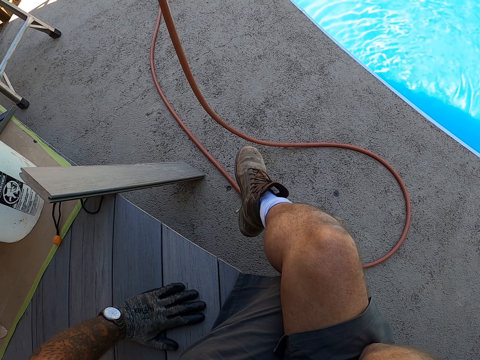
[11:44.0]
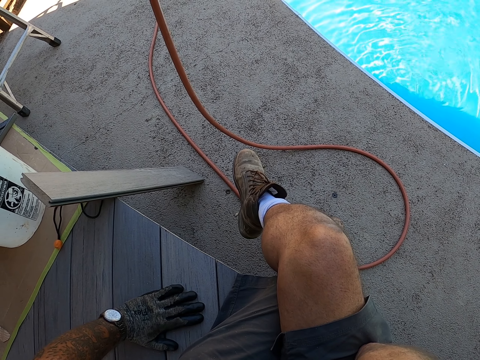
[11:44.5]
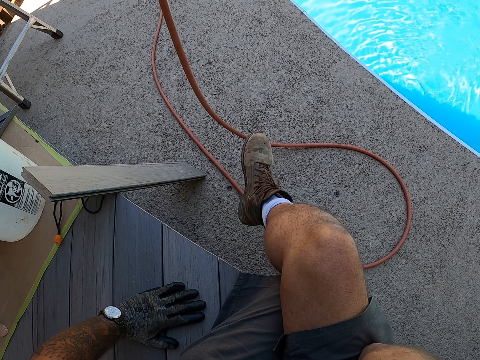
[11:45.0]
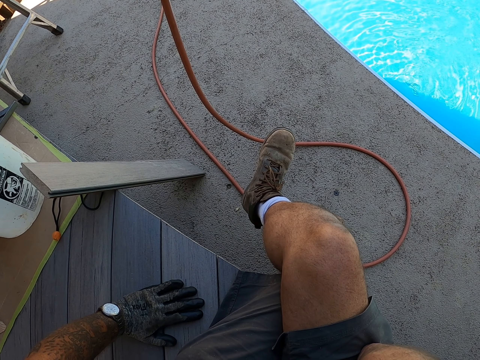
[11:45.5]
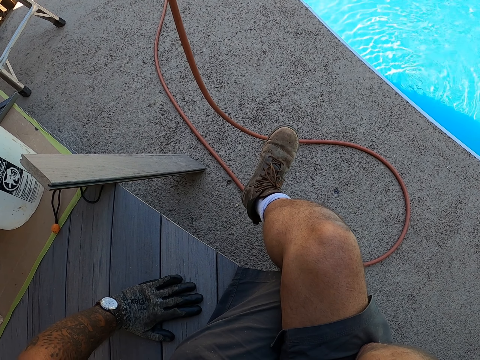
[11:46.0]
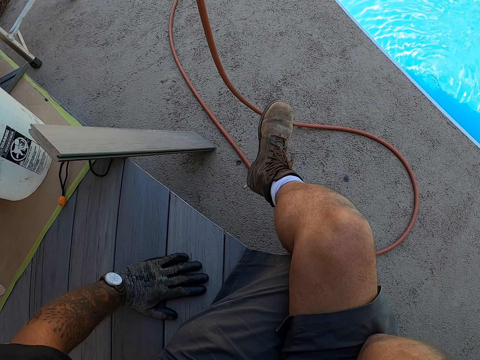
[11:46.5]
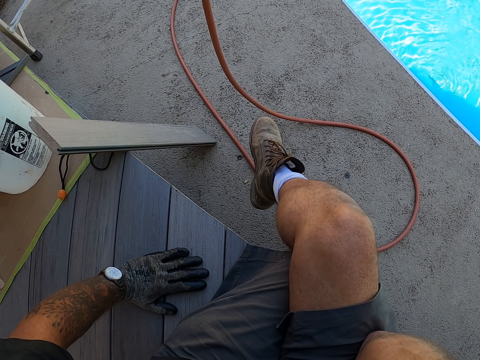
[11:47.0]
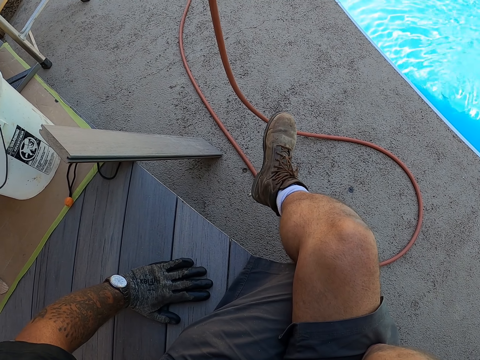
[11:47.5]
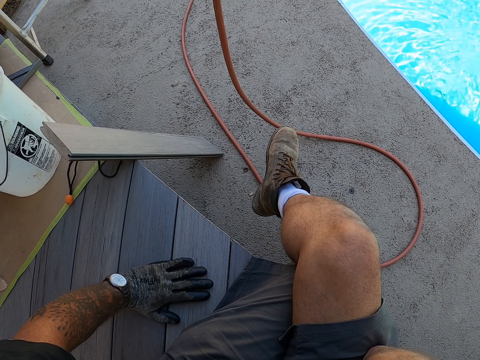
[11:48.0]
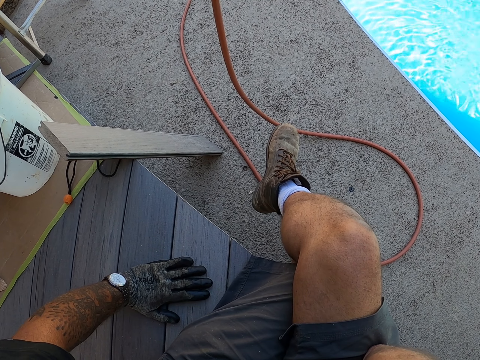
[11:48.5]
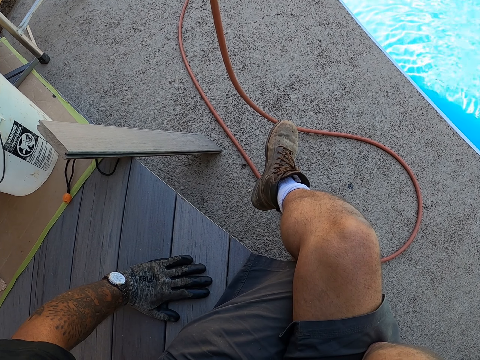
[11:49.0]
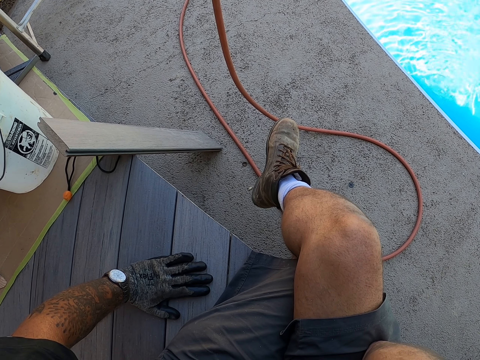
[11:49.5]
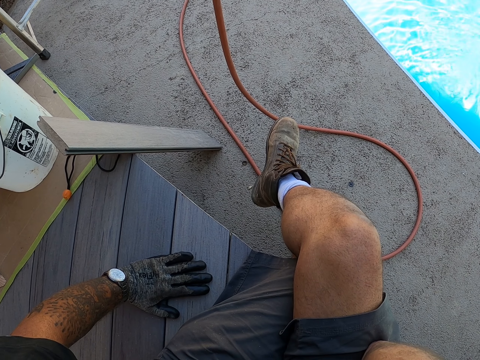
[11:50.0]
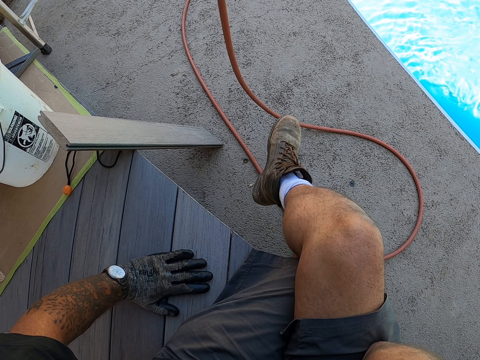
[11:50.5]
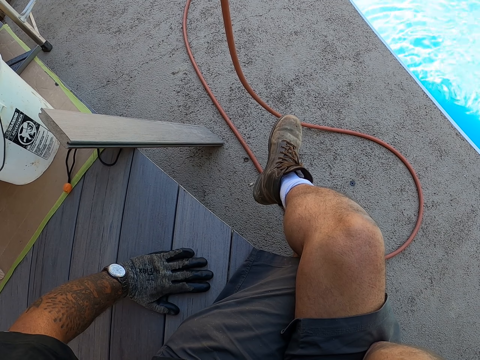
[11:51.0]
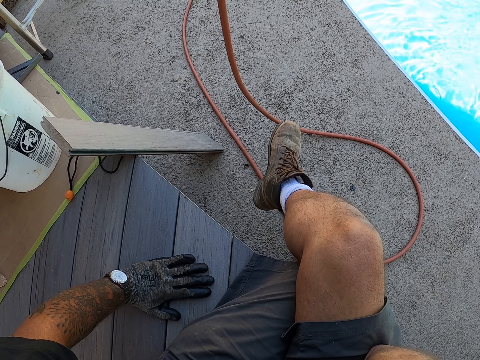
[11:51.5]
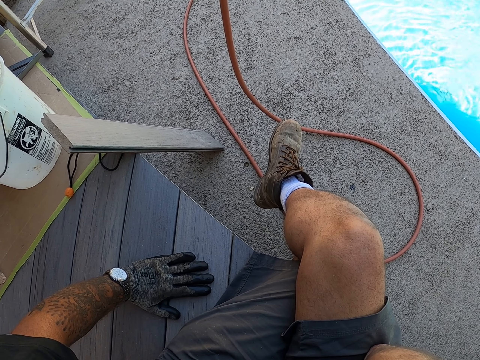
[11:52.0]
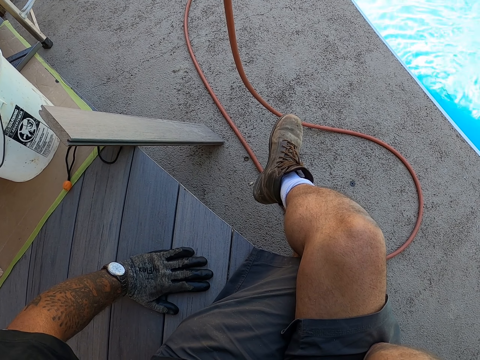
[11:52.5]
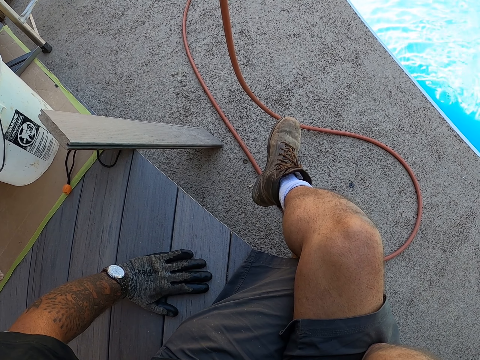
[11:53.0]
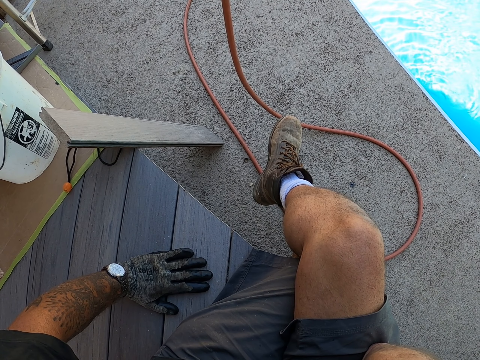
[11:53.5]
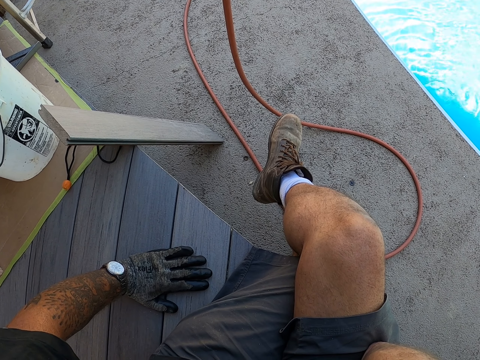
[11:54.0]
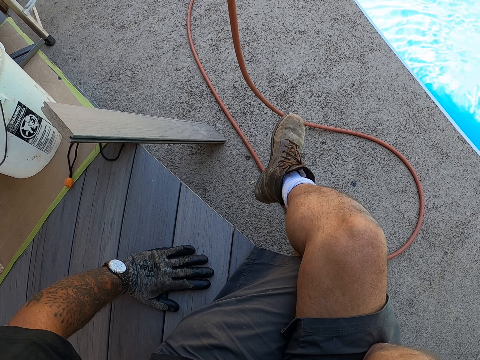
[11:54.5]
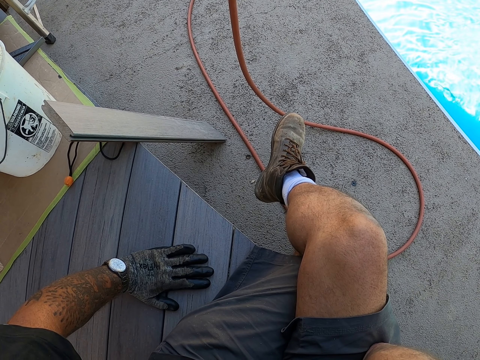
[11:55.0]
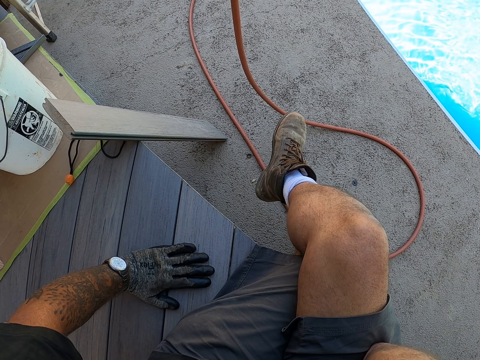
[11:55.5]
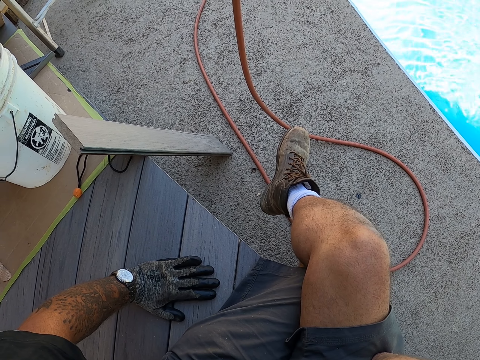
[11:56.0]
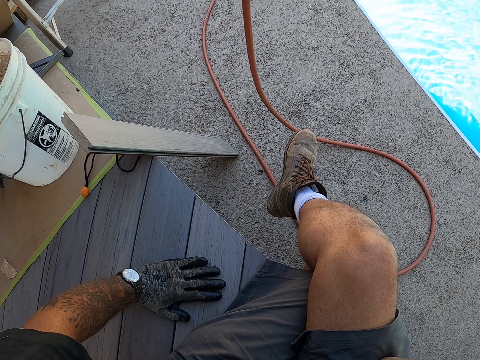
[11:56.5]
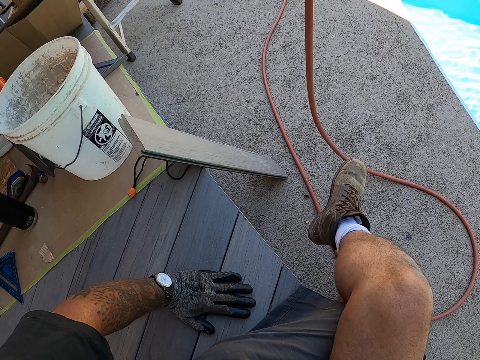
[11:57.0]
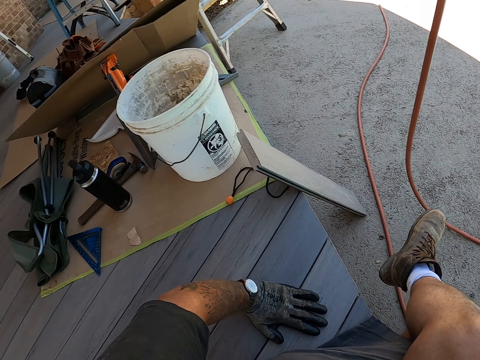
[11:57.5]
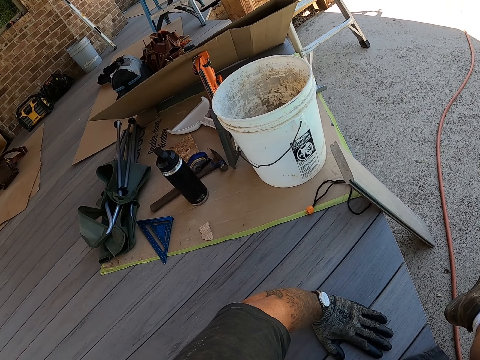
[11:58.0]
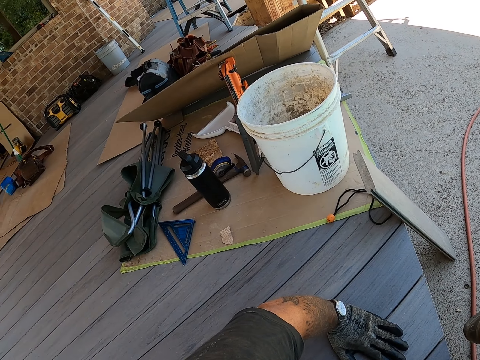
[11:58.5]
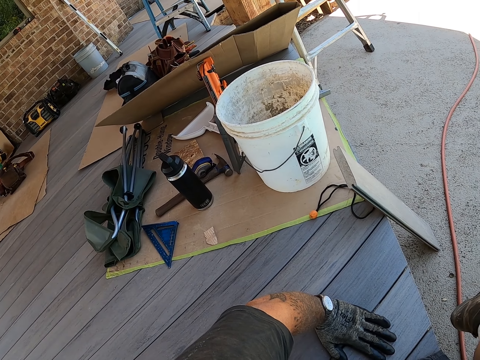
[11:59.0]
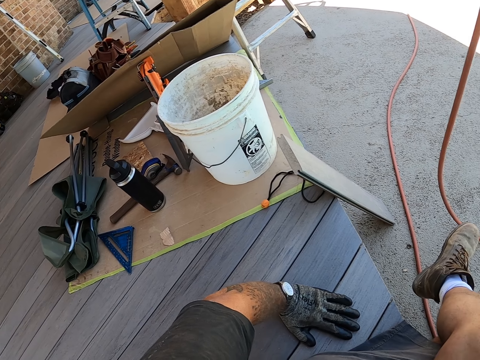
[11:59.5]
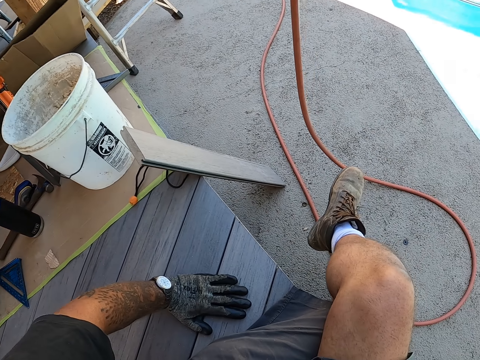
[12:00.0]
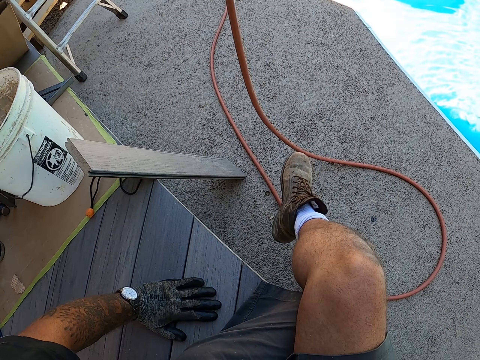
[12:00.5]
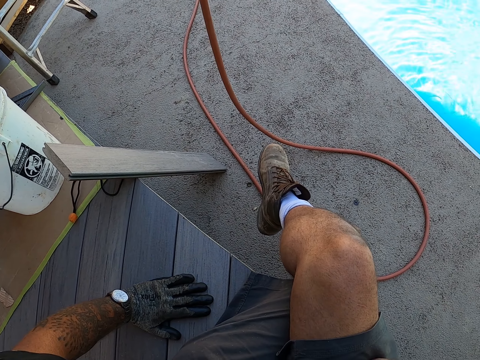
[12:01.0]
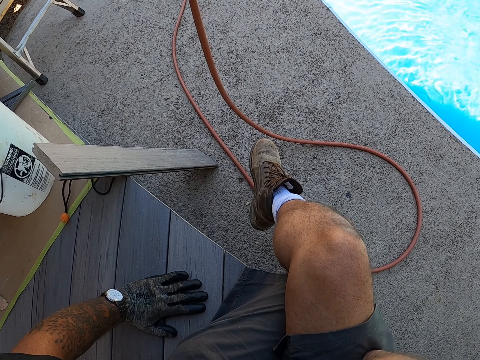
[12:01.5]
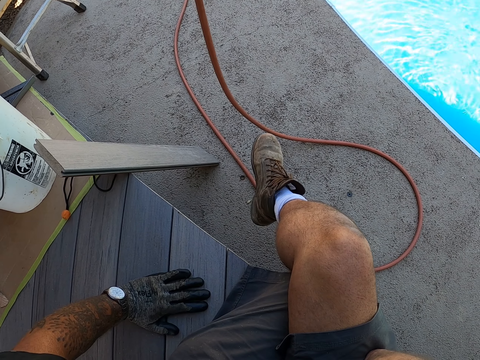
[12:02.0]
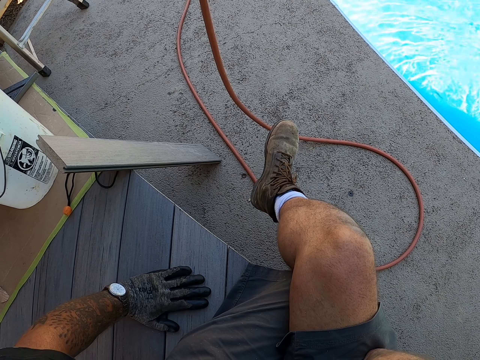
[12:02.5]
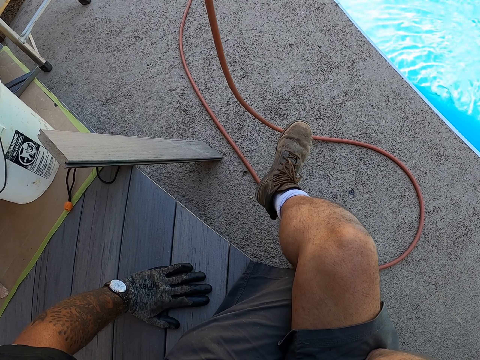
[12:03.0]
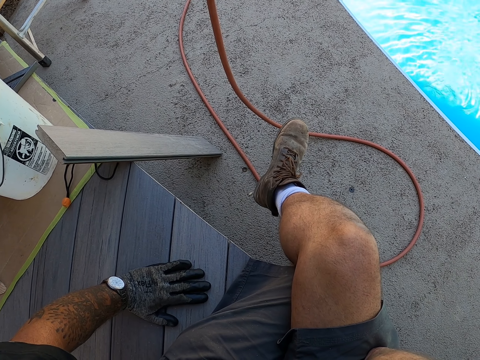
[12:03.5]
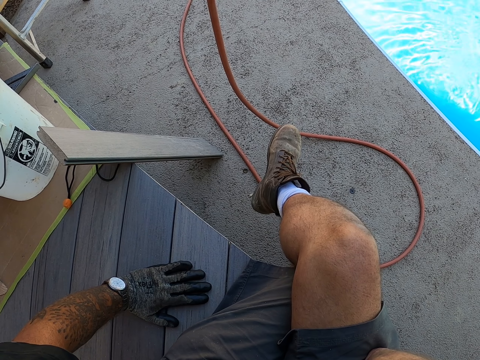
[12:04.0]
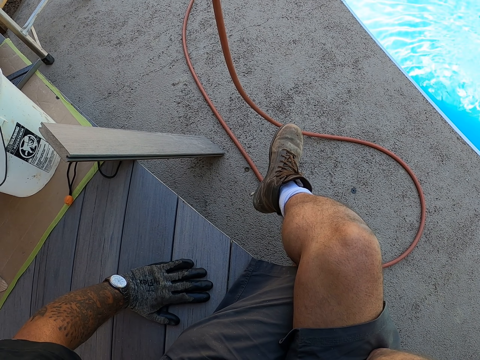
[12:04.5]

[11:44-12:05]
The camera wearer moves his foot. He moves his head. He moves his foot.

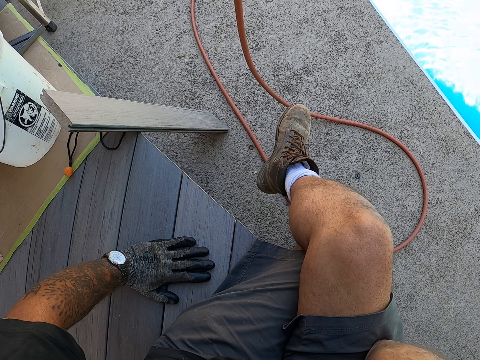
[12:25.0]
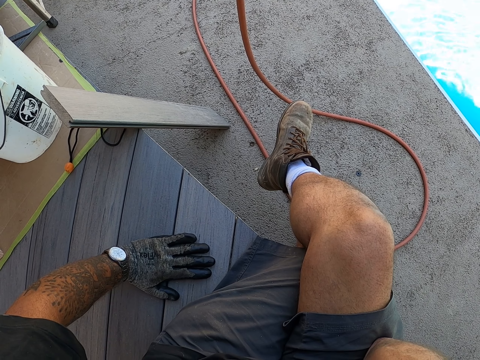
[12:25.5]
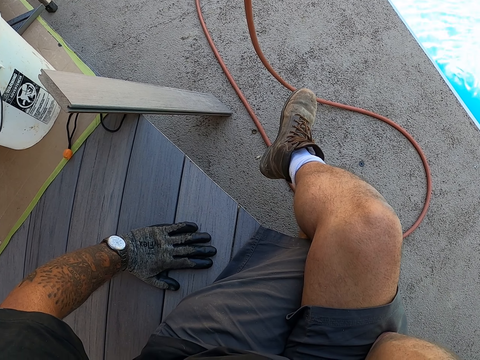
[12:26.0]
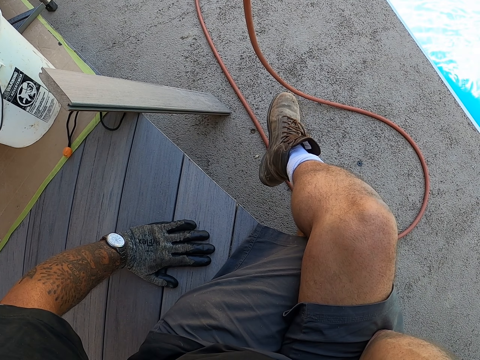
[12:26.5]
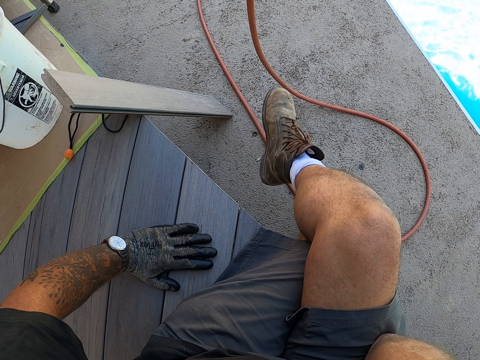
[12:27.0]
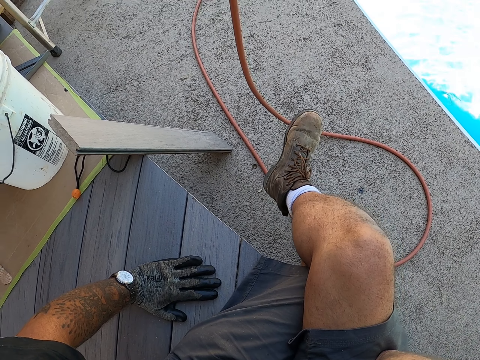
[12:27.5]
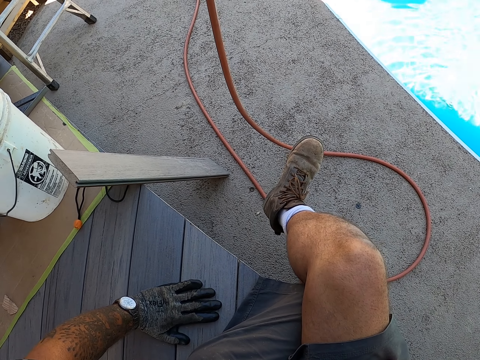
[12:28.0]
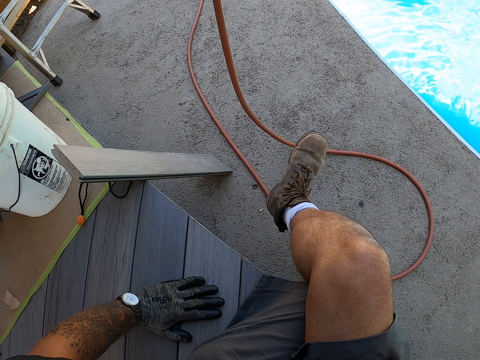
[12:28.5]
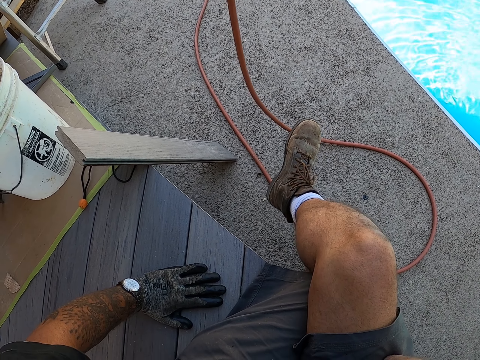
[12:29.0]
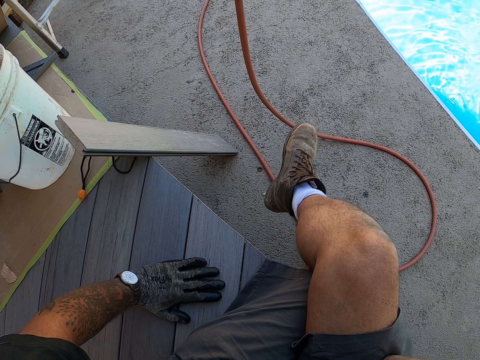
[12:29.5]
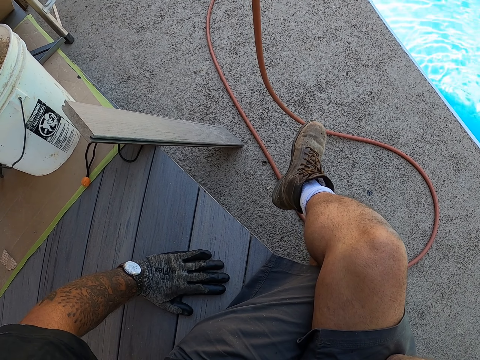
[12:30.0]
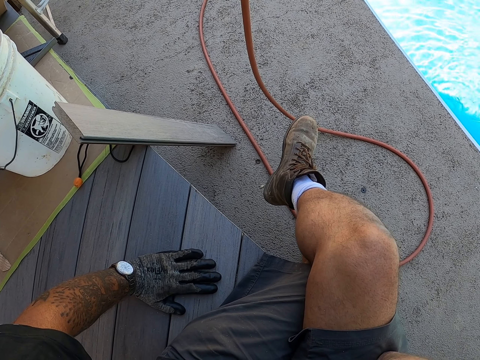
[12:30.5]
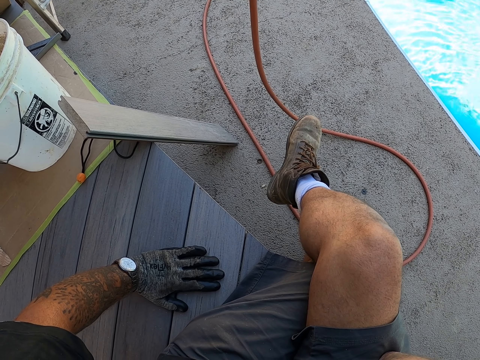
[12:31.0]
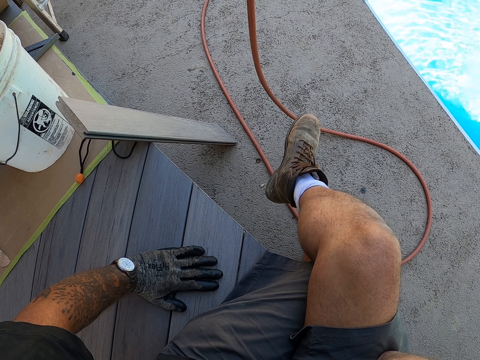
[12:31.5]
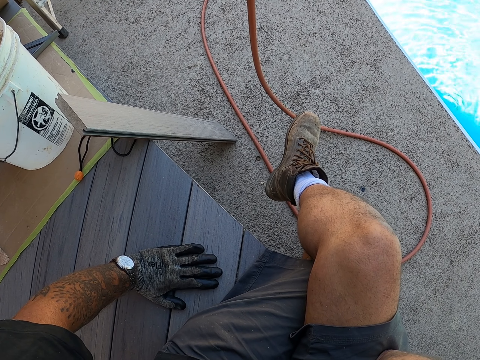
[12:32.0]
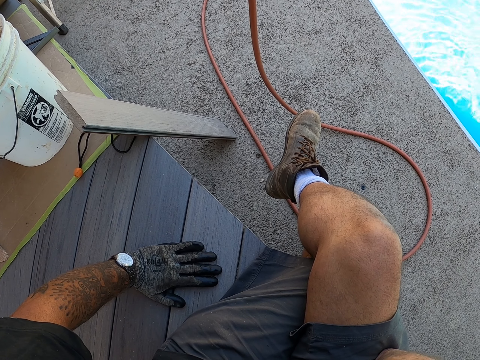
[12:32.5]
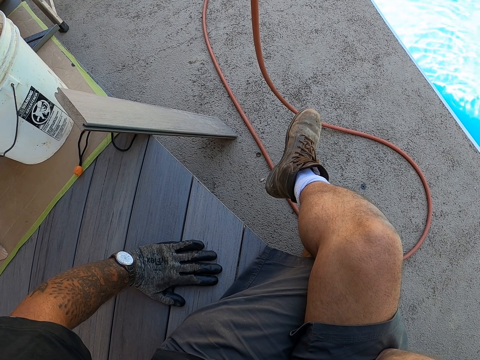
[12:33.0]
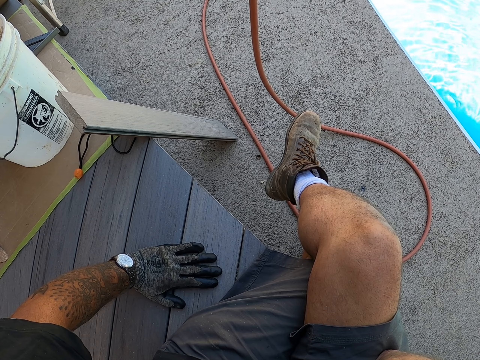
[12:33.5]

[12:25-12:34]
The camera wearer moves his foot.
